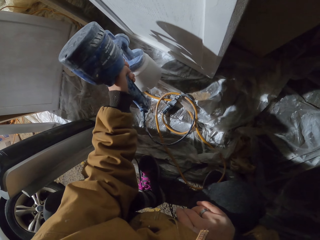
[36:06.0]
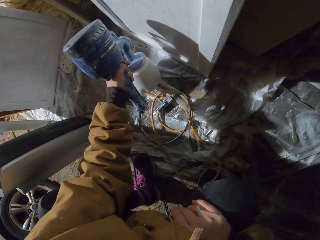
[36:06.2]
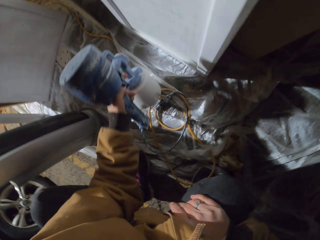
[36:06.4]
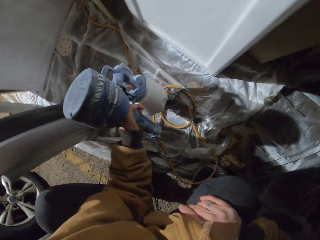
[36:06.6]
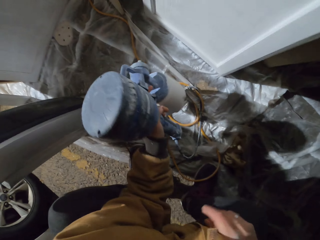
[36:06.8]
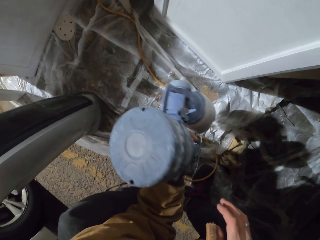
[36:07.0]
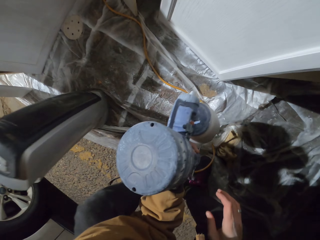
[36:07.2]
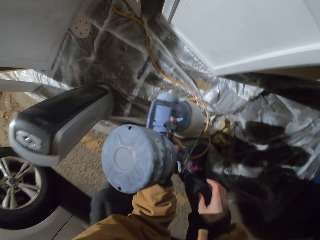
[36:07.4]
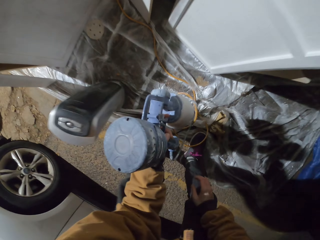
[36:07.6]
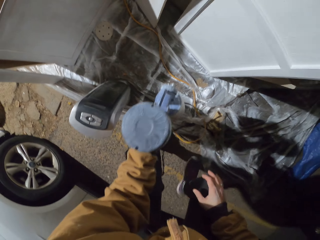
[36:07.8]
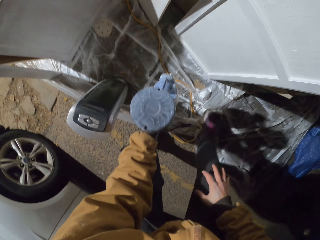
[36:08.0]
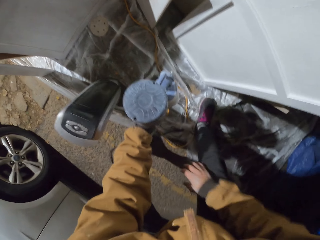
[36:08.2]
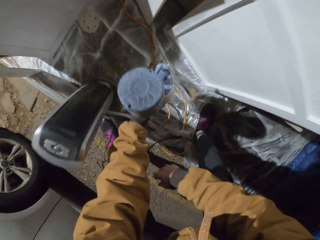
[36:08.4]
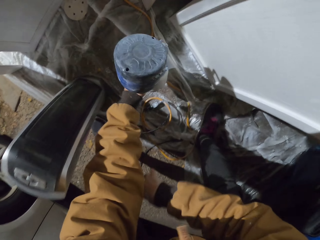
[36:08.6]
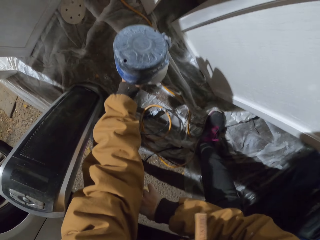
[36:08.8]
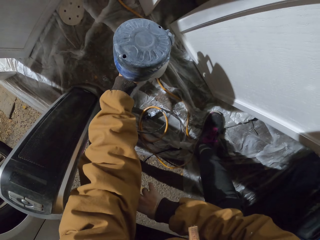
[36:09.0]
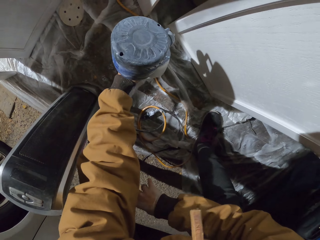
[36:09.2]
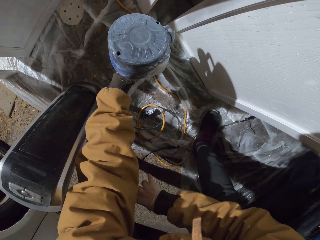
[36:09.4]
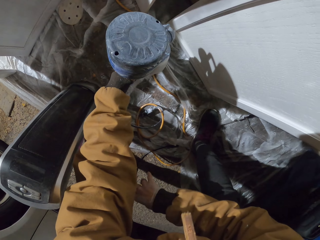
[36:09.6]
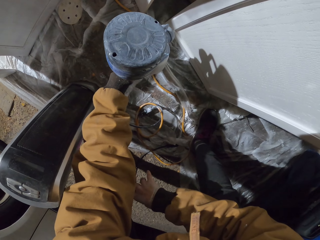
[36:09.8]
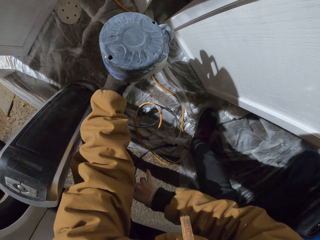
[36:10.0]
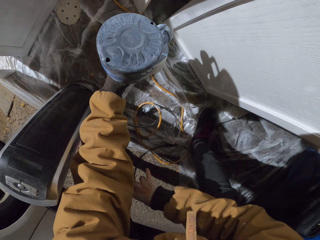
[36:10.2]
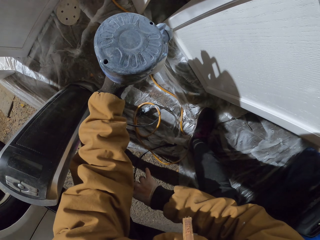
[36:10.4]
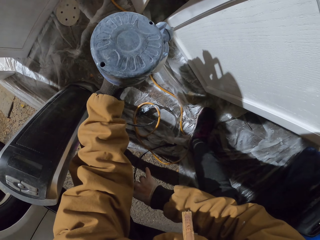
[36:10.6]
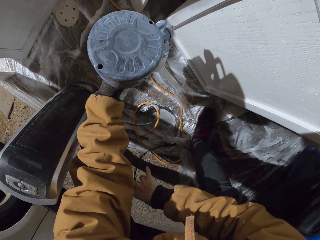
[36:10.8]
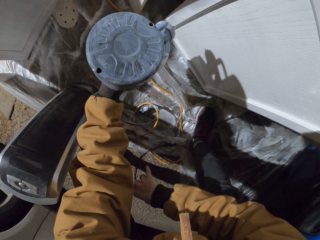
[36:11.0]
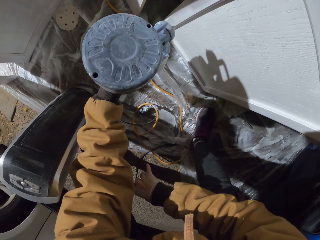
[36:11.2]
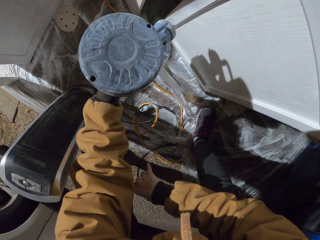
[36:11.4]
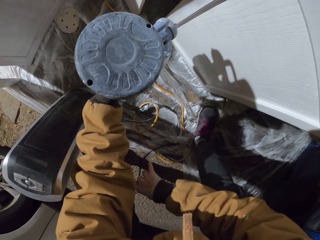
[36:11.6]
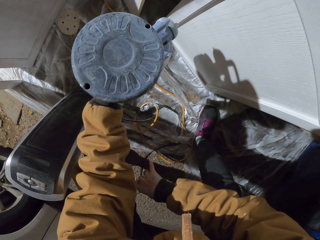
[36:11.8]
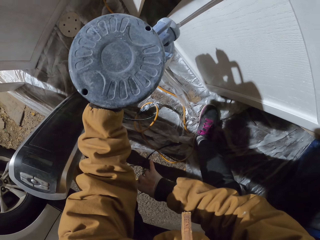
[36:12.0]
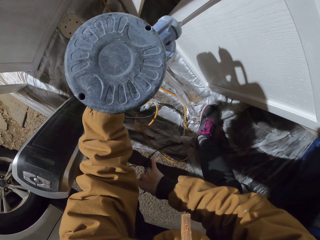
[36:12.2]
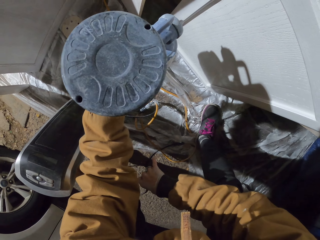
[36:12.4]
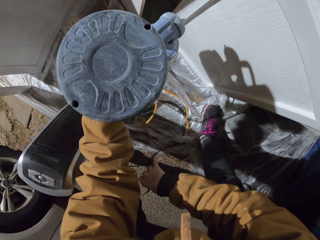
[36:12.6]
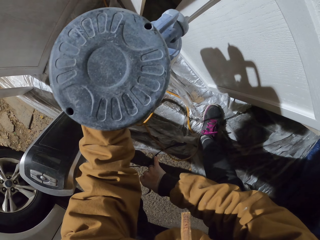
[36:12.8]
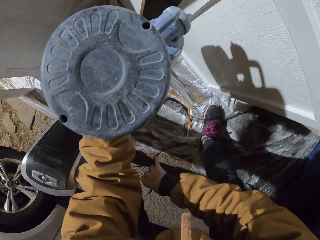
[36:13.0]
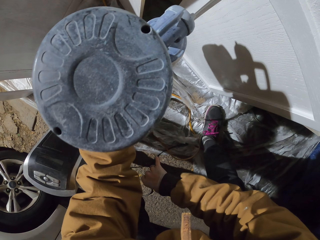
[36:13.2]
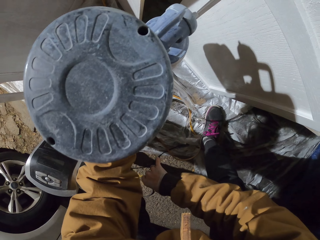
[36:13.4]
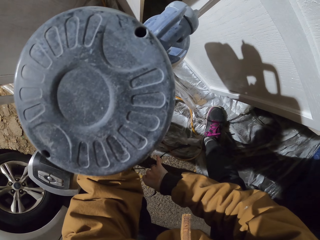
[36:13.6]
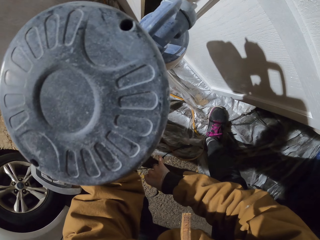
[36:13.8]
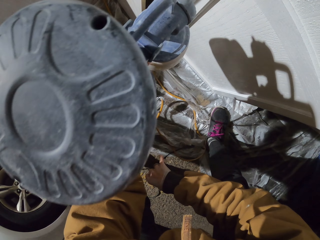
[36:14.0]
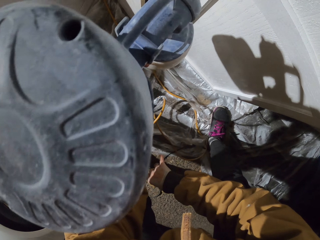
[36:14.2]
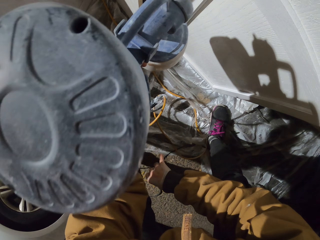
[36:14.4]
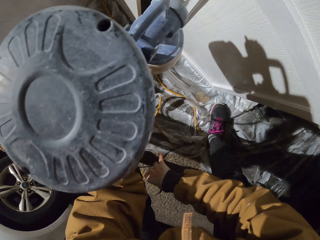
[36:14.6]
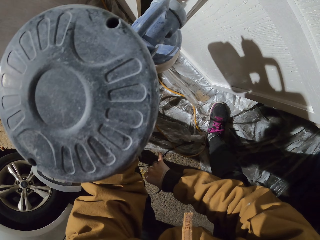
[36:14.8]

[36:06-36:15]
The camera wearer holds the spray gun and moves hands. They walk around. They apply paint with the homeright paint sprayer. They sit down.

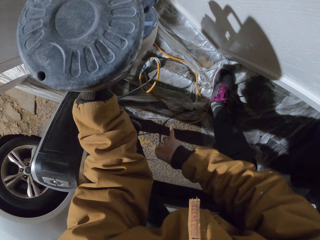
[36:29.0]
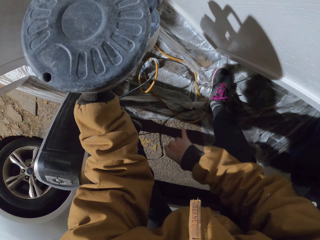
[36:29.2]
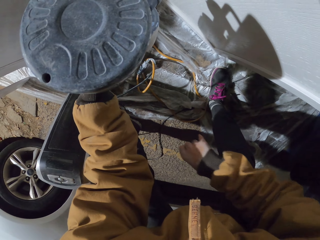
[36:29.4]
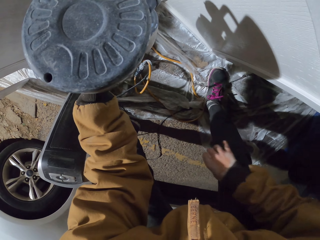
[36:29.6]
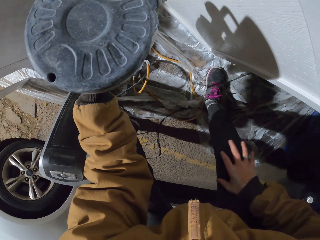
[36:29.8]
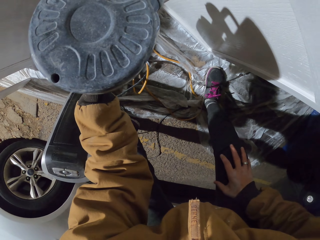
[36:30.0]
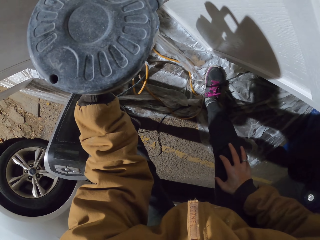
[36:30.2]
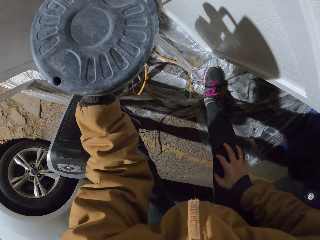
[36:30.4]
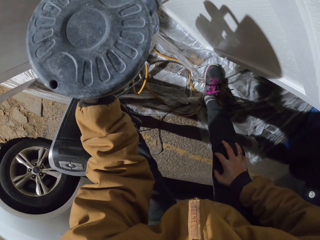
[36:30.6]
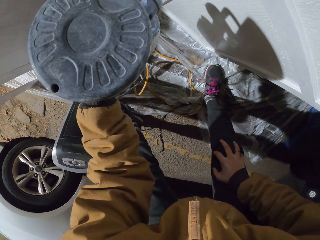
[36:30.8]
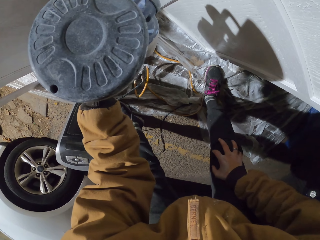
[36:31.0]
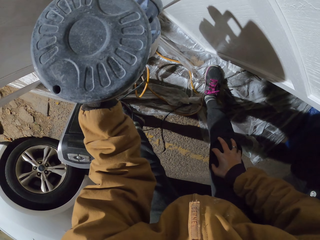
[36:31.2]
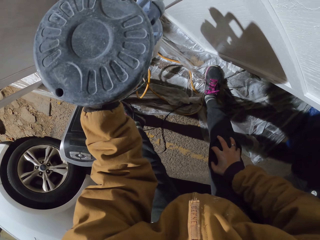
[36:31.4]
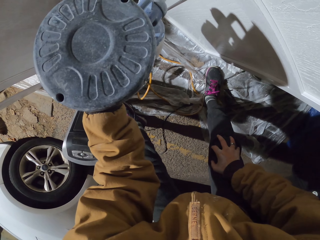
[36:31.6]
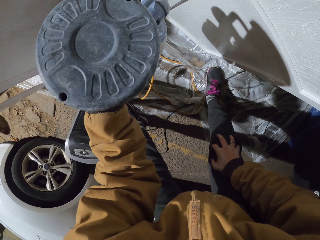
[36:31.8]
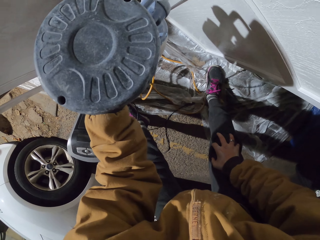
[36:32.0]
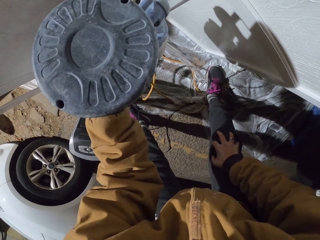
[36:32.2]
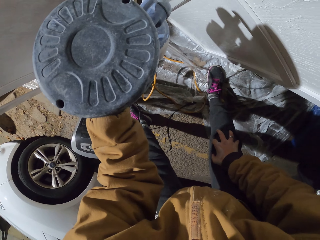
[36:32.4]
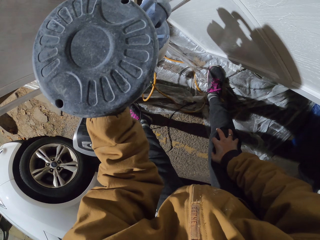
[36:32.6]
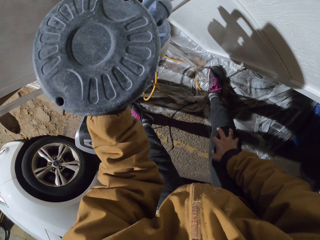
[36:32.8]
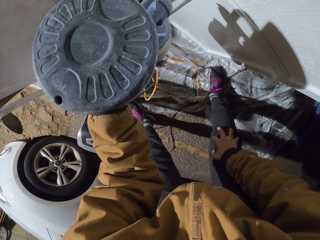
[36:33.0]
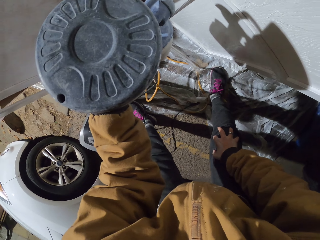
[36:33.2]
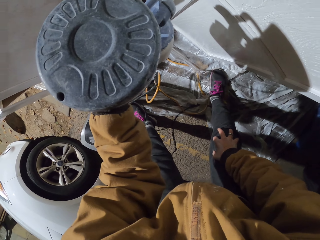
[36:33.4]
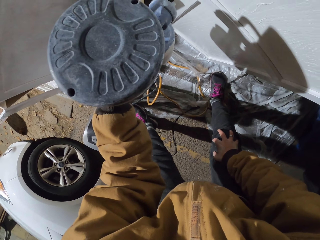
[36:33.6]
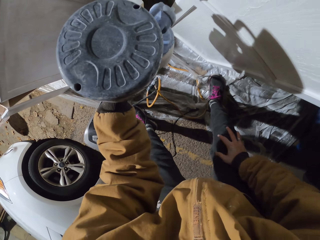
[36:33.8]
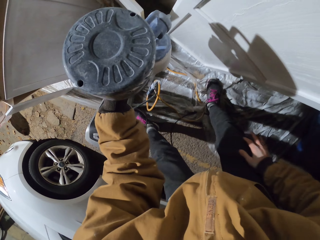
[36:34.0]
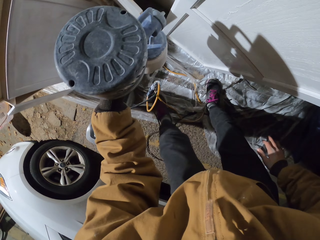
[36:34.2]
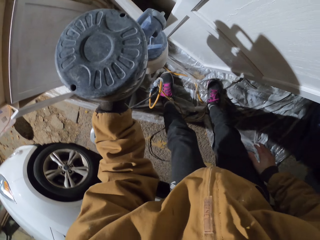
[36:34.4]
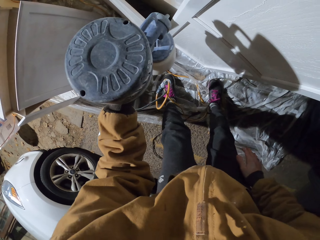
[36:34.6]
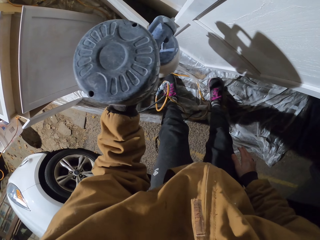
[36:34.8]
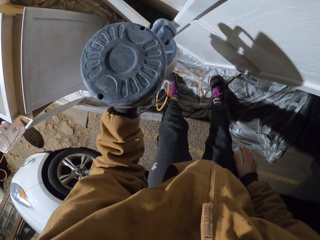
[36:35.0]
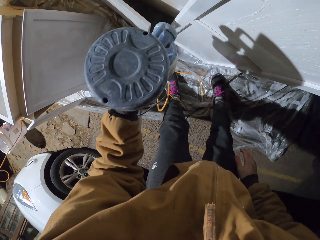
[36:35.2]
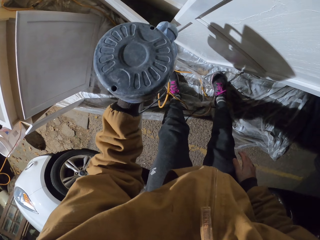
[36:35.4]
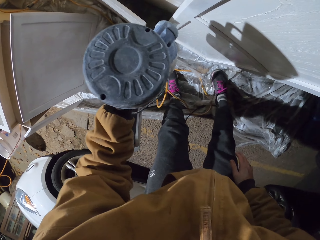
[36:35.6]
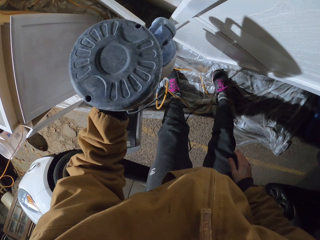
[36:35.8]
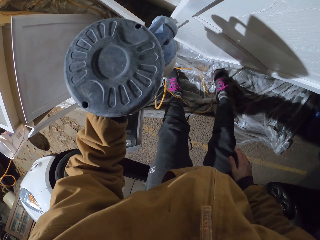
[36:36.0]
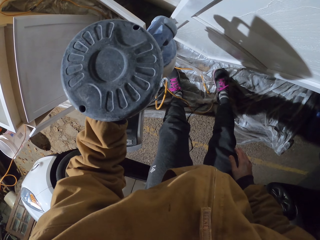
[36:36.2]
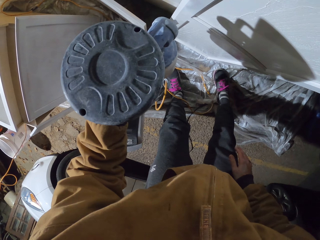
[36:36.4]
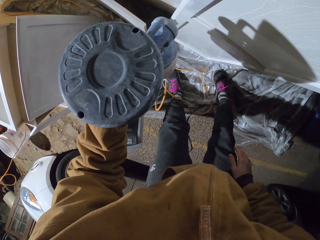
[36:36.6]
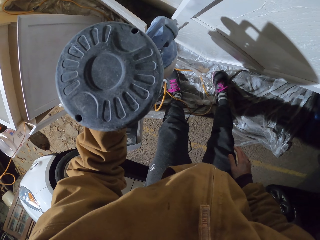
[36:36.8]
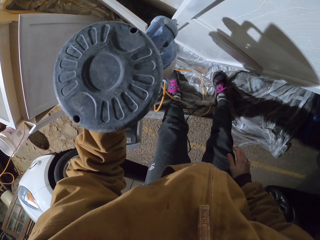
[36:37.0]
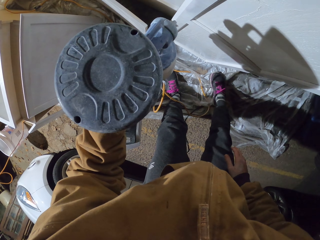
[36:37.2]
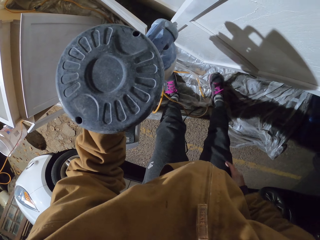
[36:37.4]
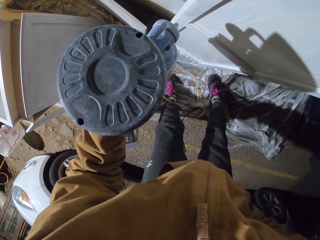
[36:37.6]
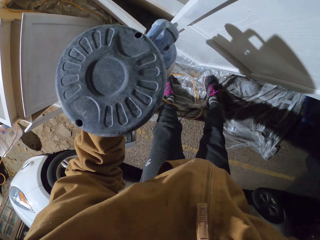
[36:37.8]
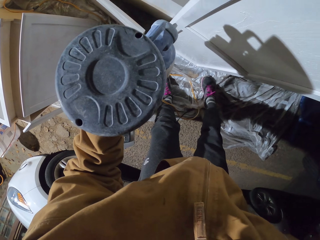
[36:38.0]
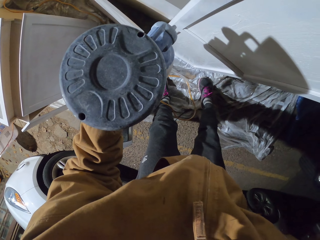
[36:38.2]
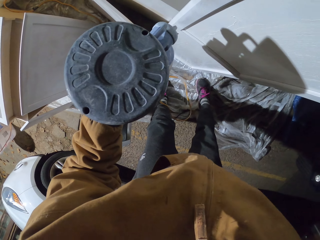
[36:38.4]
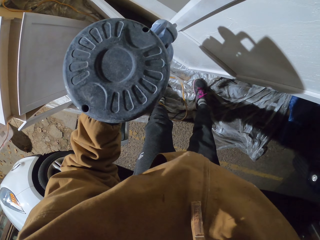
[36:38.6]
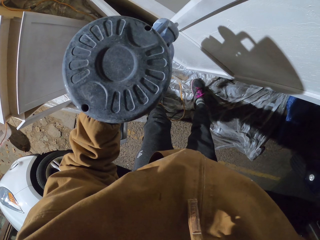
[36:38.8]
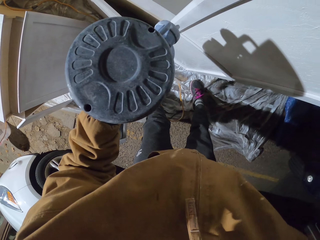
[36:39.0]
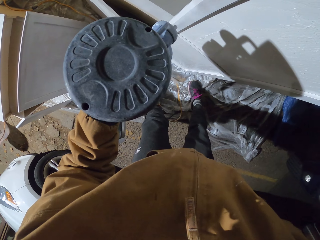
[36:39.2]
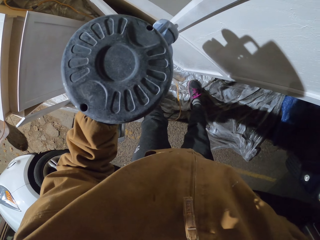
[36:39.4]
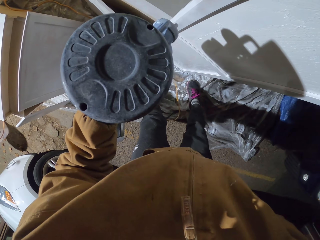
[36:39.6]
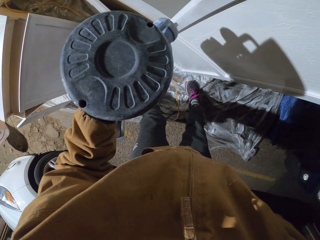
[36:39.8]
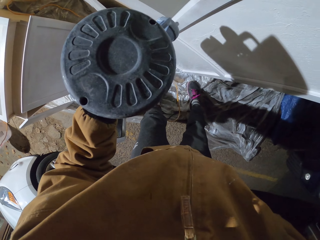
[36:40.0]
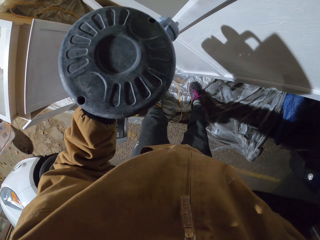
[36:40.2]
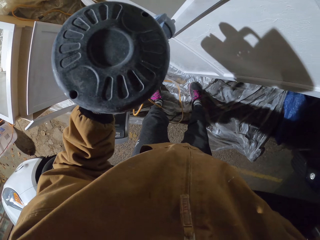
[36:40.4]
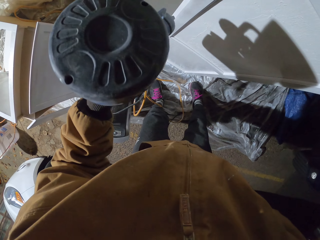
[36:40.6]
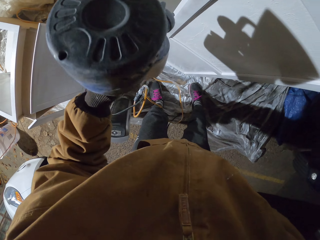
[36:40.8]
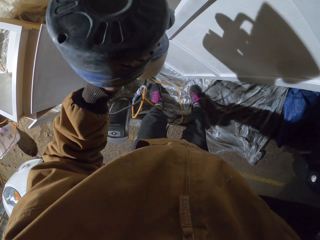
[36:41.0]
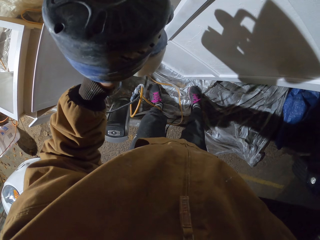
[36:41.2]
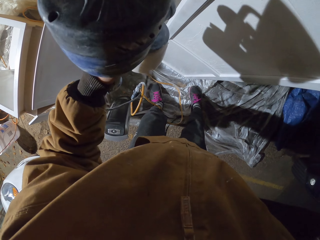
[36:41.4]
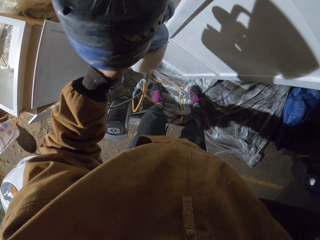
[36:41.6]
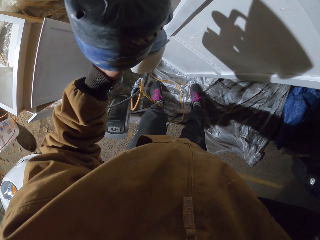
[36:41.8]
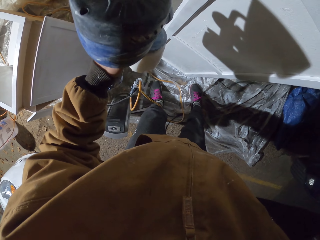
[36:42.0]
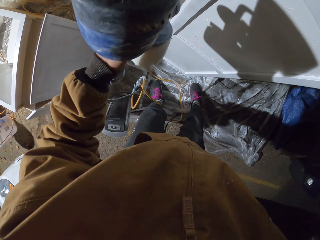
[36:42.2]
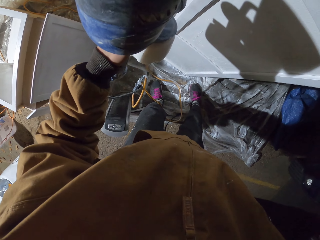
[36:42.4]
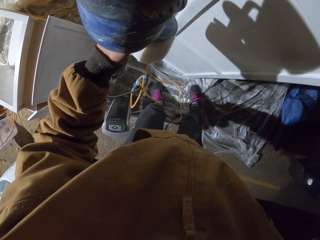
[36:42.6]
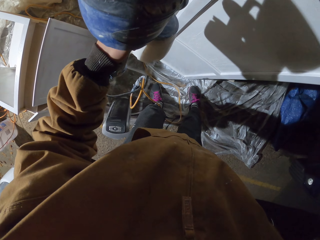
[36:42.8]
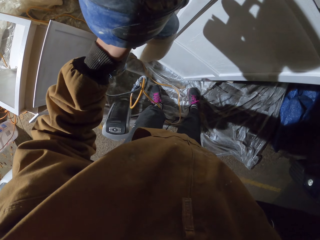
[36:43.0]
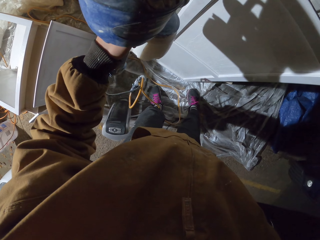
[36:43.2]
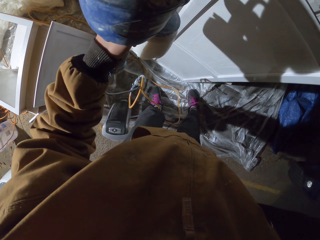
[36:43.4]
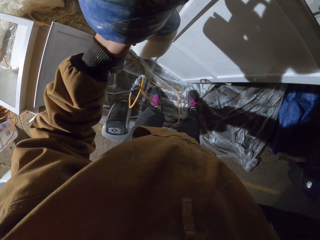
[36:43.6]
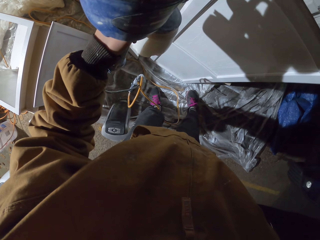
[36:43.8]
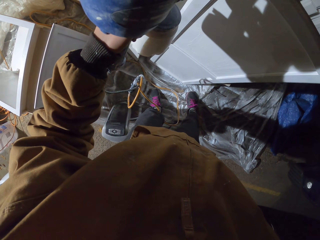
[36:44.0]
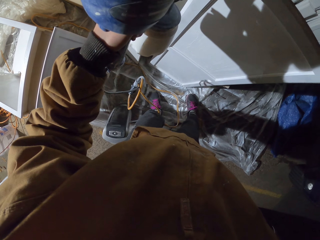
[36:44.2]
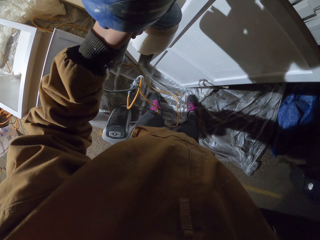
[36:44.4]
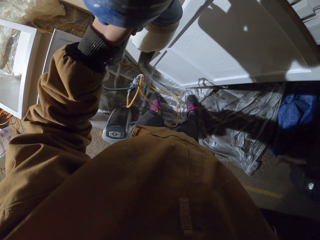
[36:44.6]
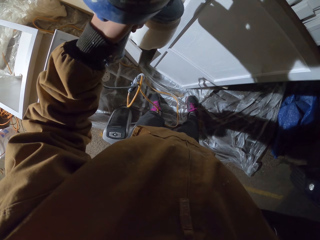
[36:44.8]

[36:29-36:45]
The camera wearer moves the hand and sprays the wood. They spray the wood again. They hold the knees with the right hand. They move. They paint the cabinet with the paint sprayer. They stand up. They paint the cabinet with the paint sprayer. They put the right hand in the pocket.
